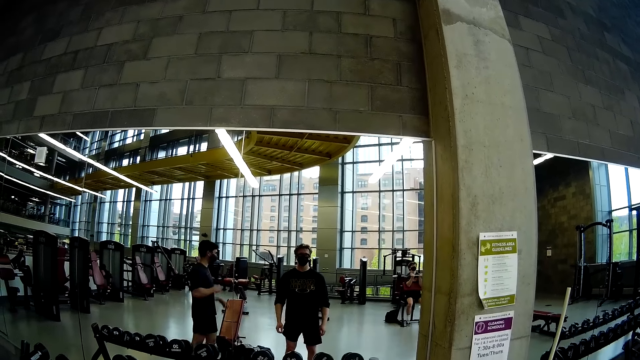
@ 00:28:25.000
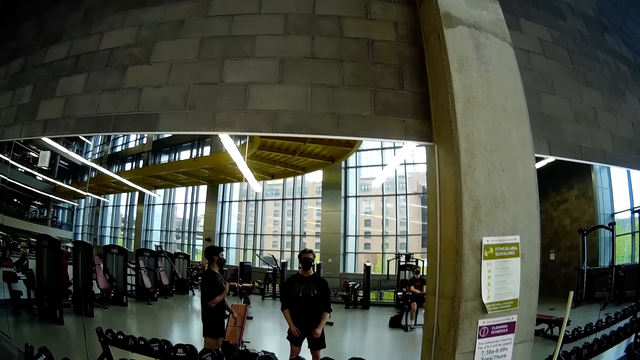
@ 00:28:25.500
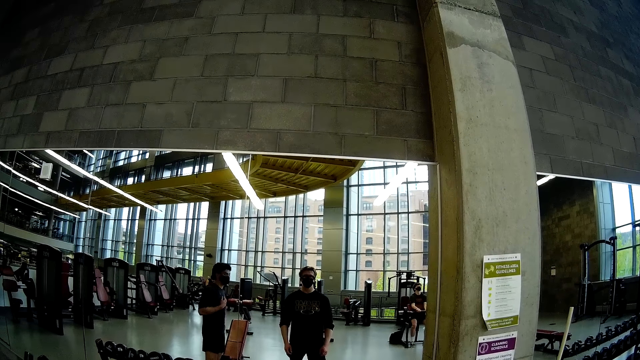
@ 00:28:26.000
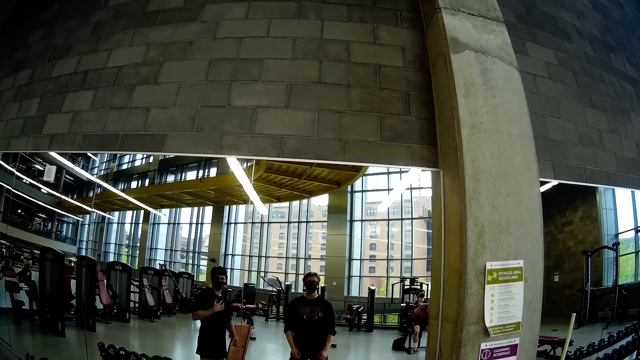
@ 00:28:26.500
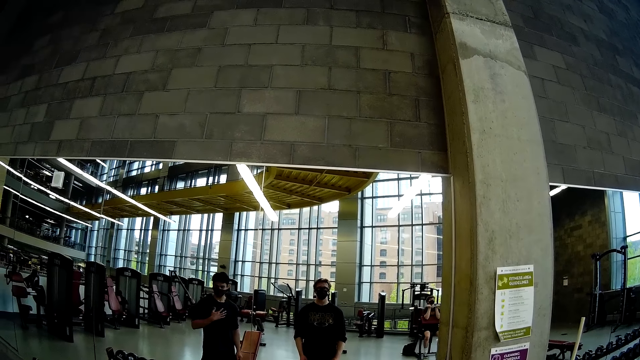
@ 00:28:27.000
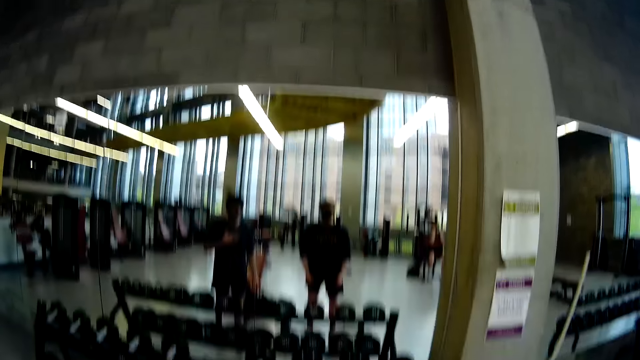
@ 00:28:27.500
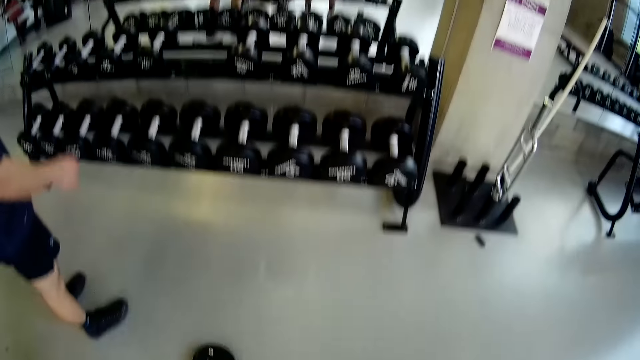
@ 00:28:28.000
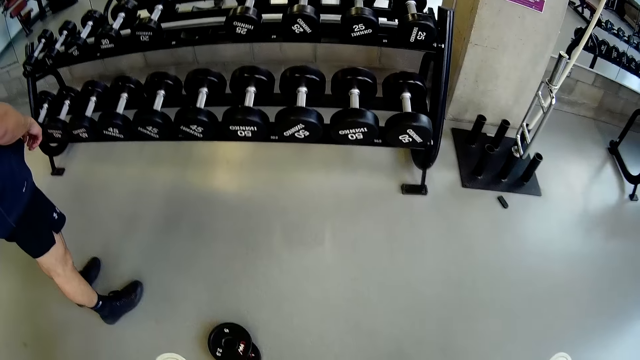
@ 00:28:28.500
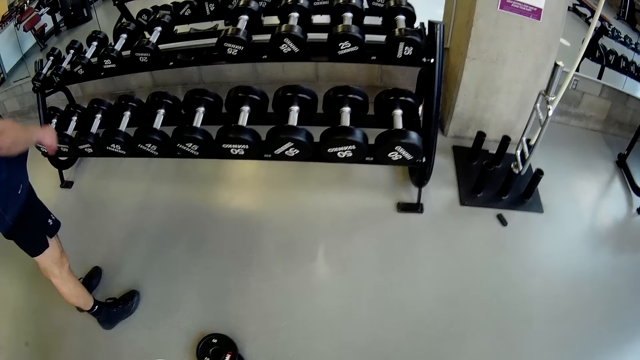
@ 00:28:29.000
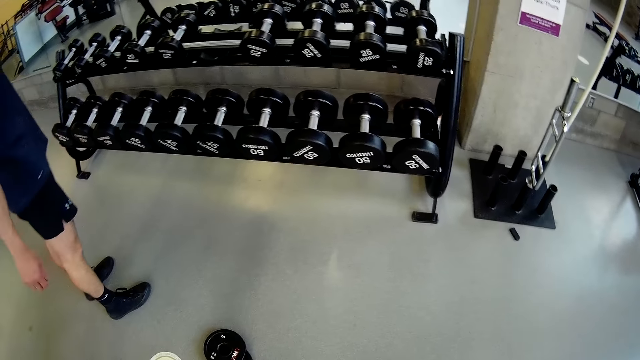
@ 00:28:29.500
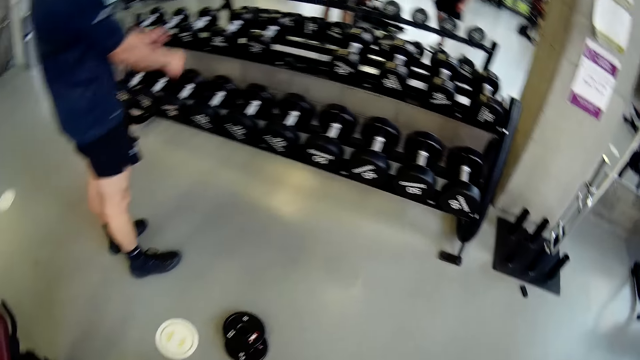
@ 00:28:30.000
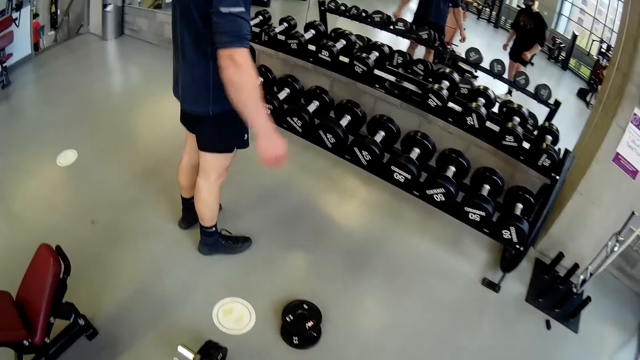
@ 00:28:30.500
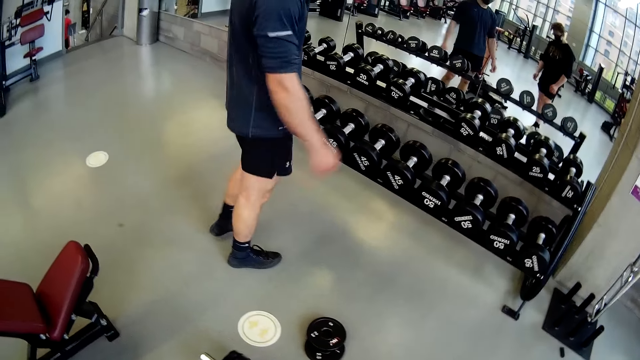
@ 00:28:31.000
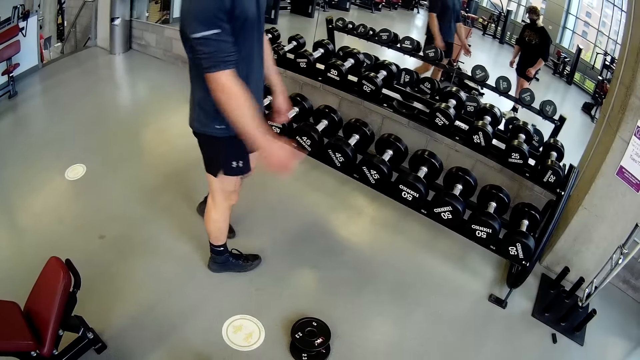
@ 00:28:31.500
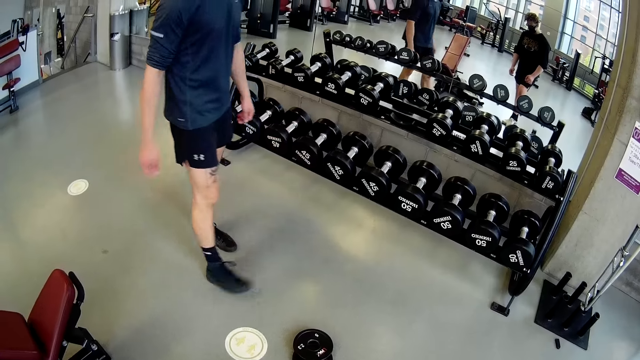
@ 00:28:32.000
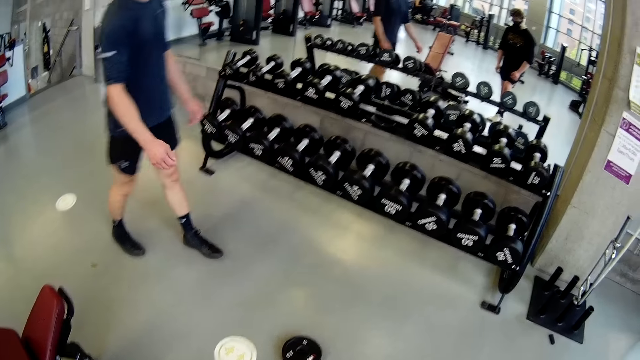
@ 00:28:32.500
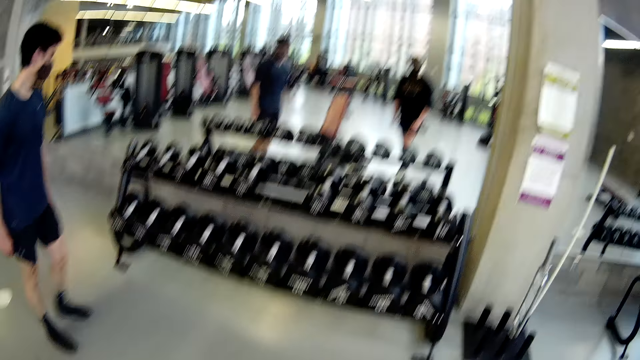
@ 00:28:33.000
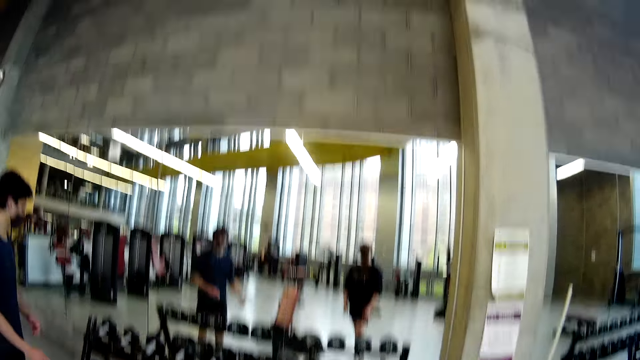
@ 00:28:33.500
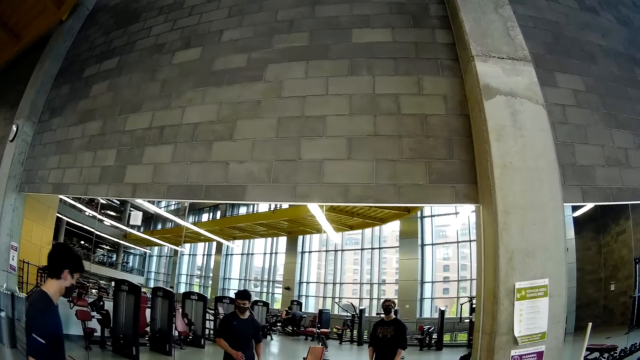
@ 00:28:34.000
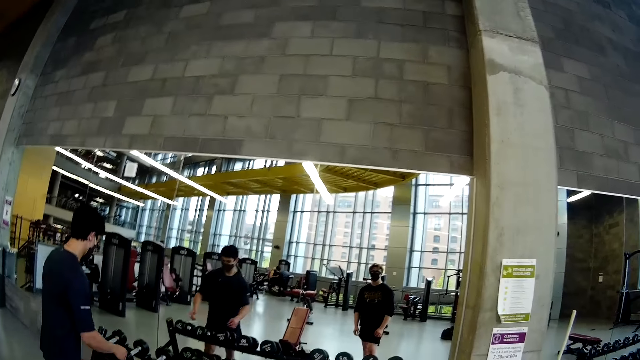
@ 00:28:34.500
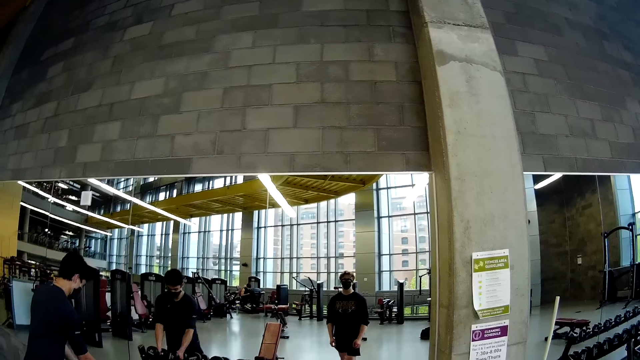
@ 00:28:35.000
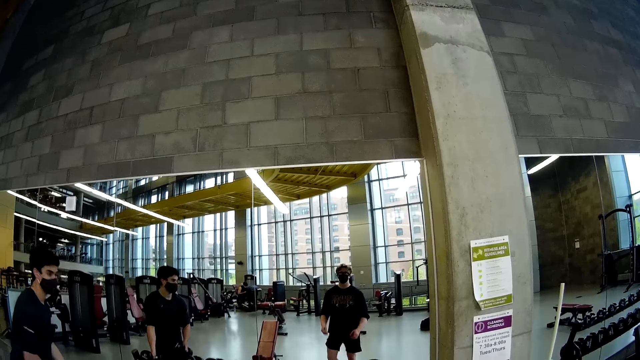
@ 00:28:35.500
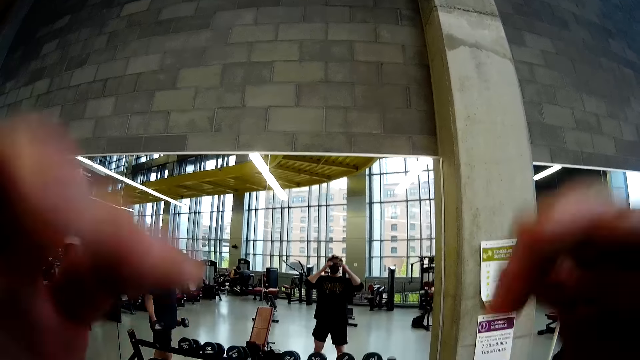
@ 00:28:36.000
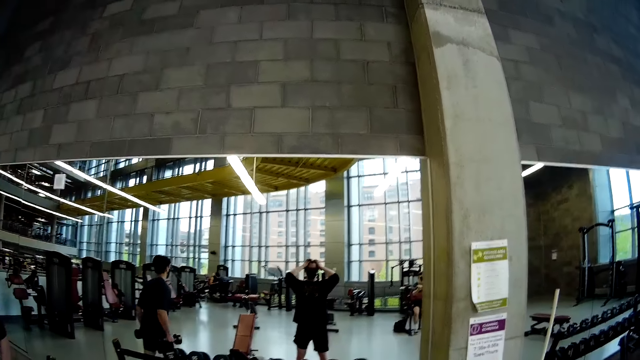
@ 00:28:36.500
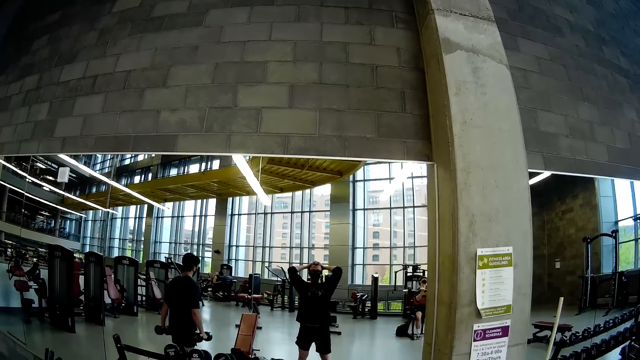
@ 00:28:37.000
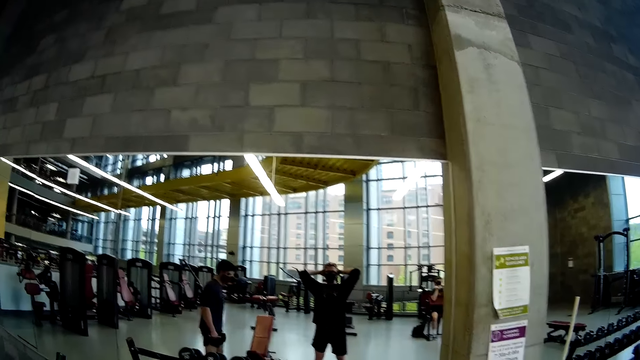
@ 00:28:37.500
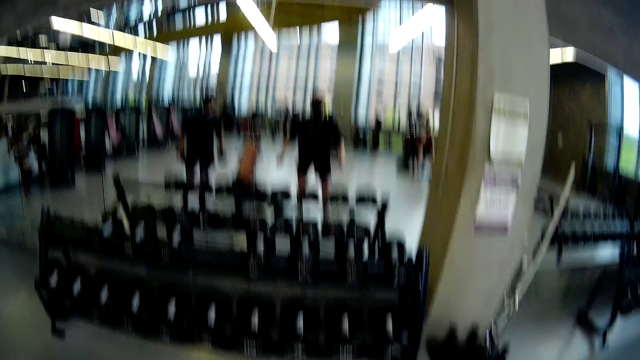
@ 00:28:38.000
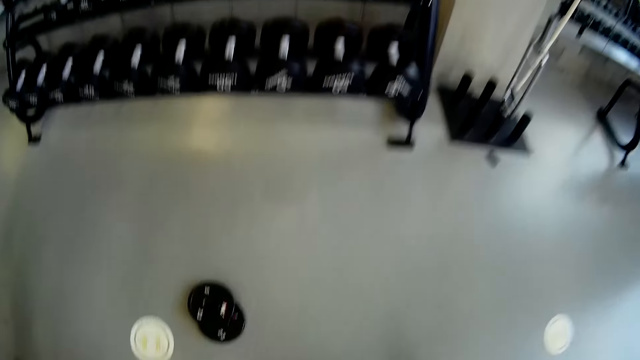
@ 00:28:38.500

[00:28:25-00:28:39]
The camera wearer interacts with a man. The man carries a dumbbell from a rack with both hands. The camera wearer runs both hands through his hair.

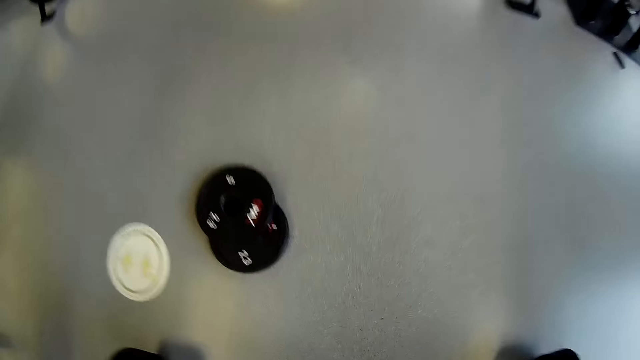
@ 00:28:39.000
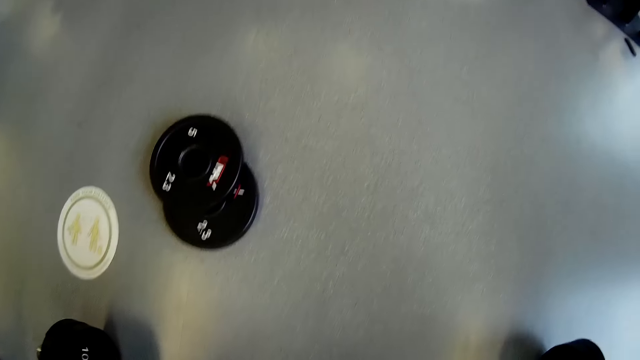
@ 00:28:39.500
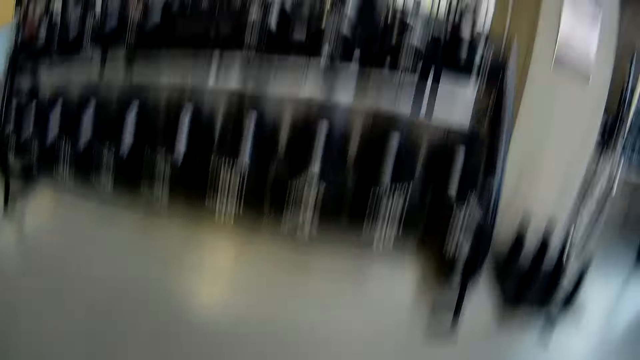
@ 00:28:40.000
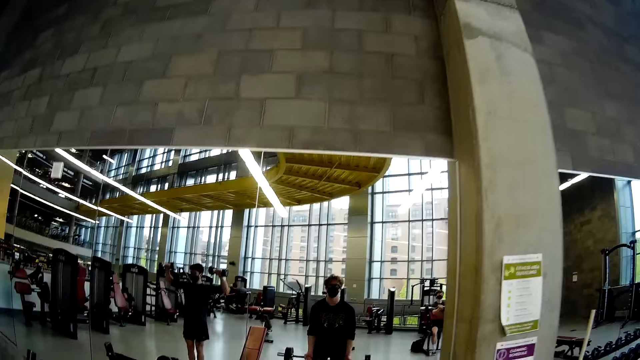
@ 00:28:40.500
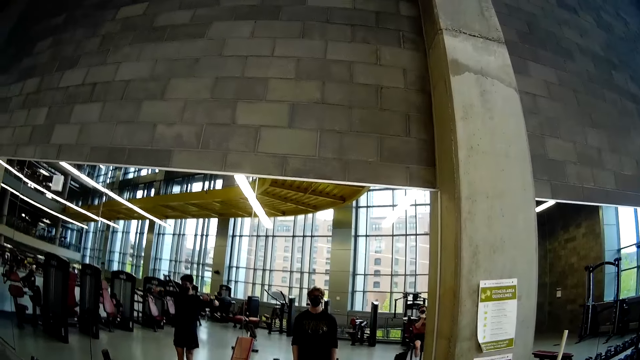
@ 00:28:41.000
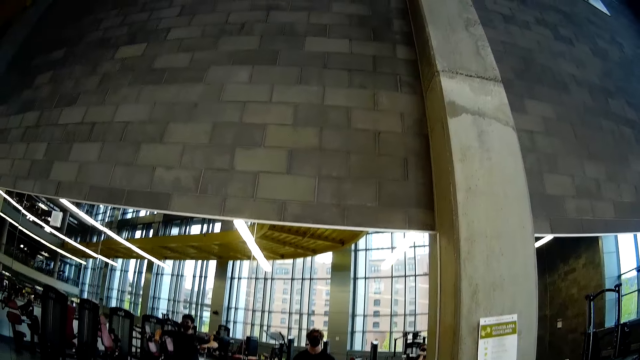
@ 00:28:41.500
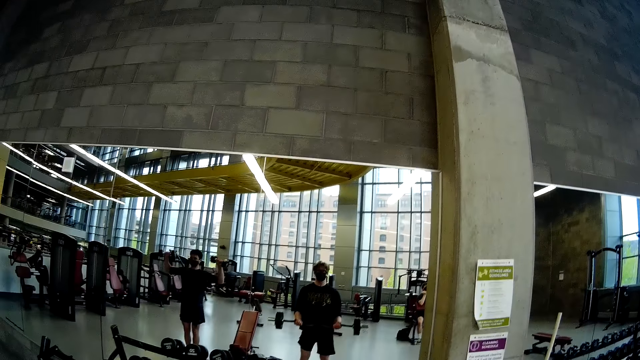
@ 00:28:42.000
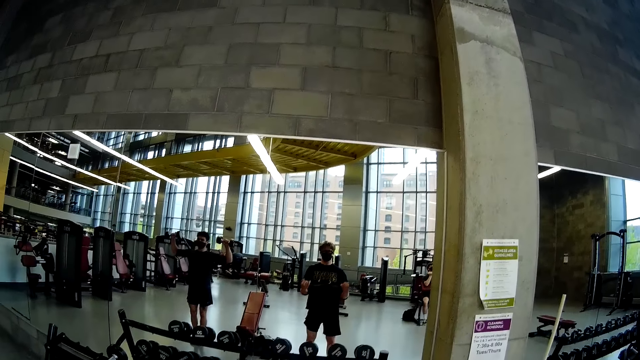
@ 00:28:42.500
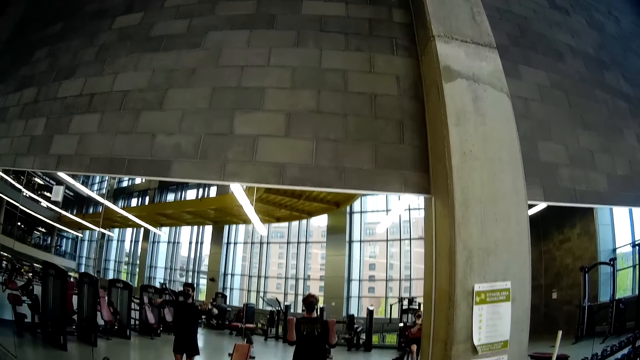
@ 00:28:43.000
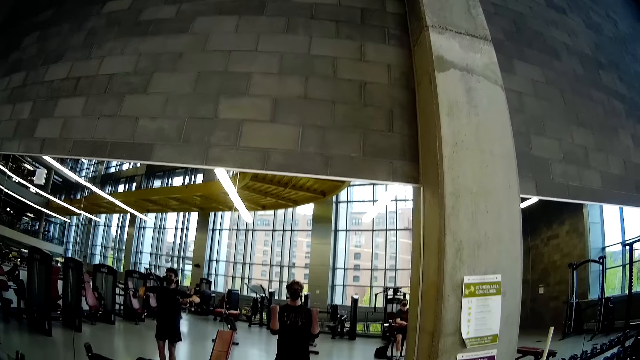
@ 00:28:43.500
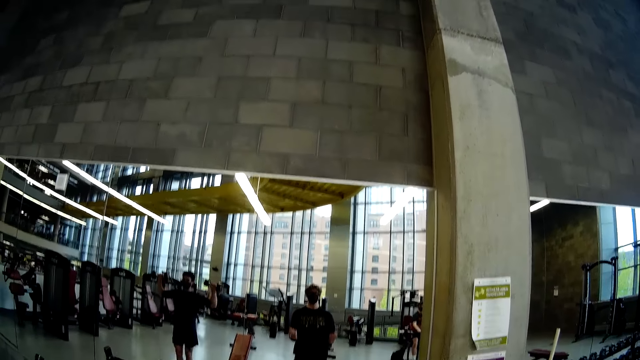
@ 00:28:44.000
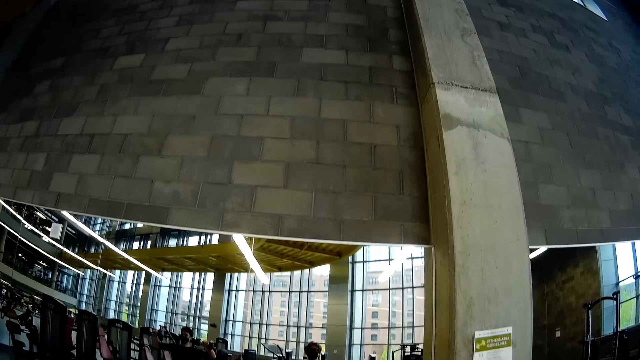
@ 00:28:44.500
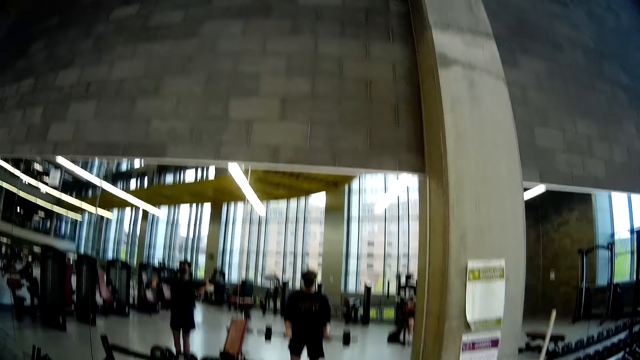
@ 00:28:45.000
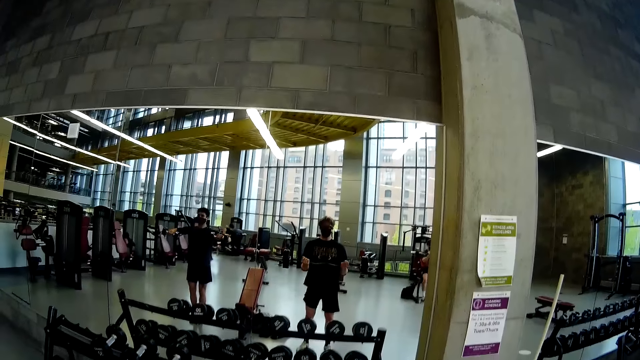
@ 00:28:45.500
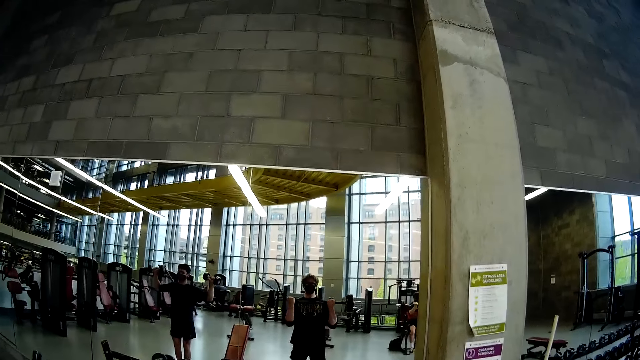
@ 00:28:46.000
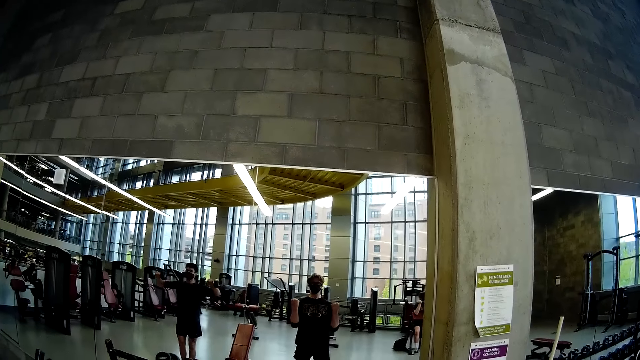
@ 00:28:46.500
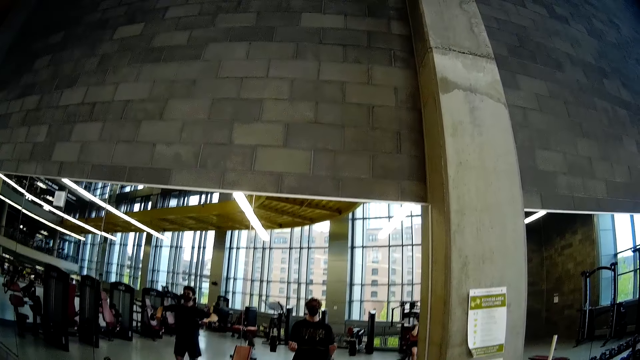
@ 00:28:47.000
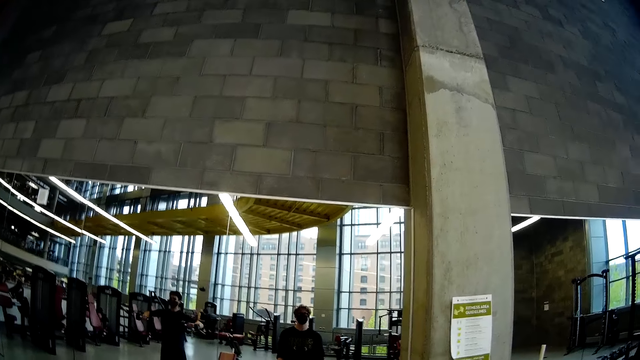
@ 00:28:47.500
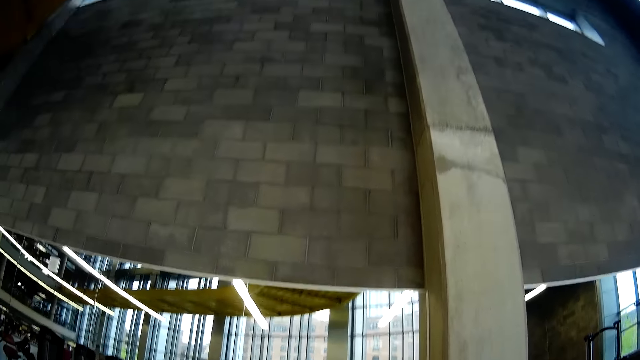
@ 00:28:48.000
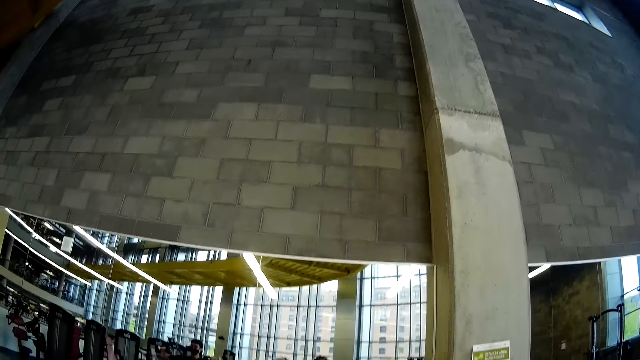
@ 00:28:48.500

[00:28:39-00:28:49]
The camera wearer lifts a barbell with both hands. The man lifts the dumbbell with both hands.
